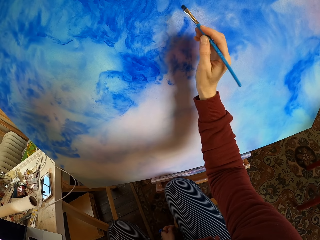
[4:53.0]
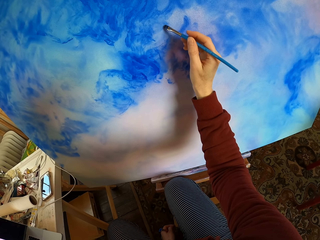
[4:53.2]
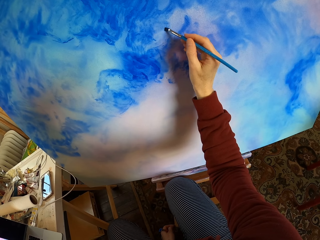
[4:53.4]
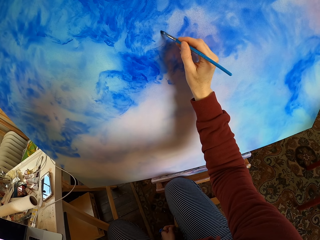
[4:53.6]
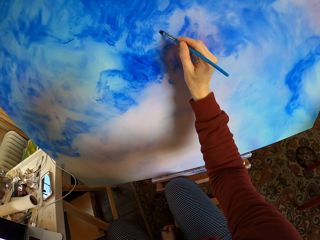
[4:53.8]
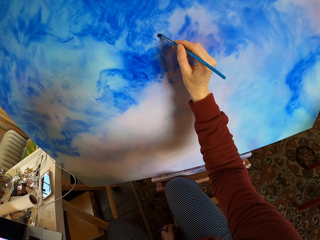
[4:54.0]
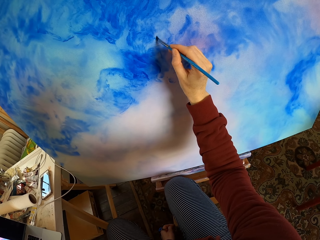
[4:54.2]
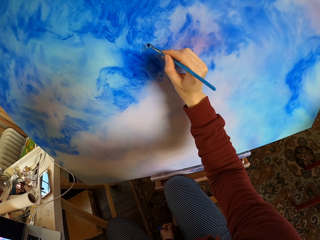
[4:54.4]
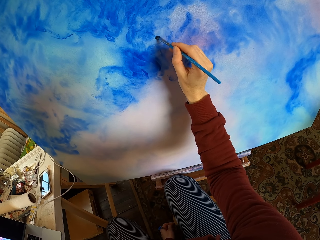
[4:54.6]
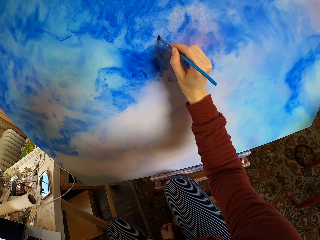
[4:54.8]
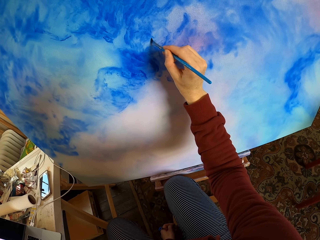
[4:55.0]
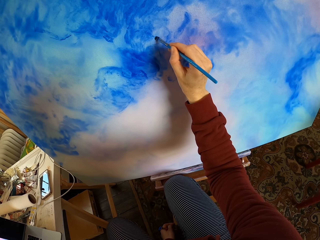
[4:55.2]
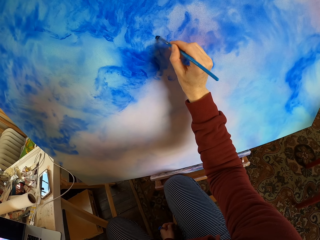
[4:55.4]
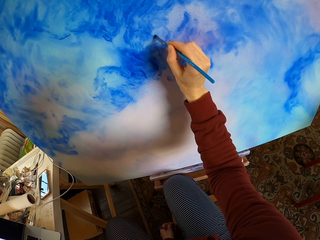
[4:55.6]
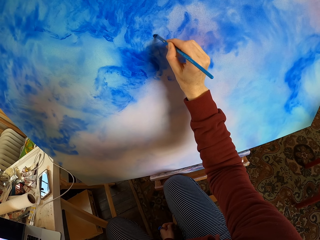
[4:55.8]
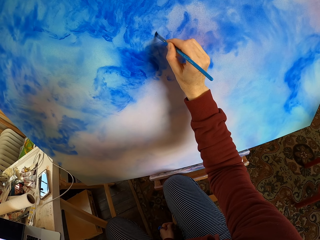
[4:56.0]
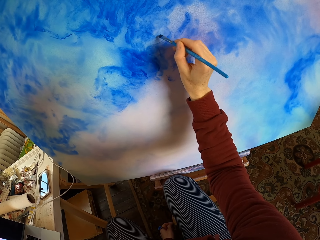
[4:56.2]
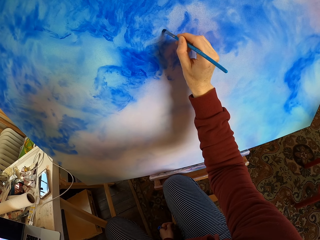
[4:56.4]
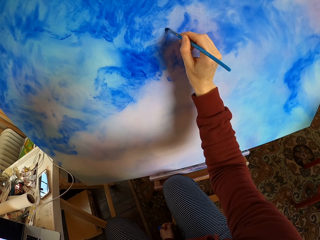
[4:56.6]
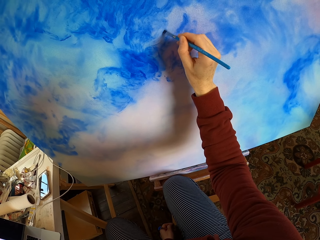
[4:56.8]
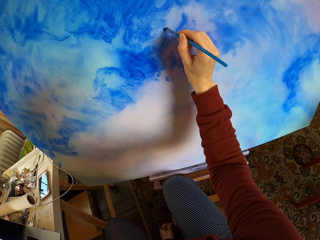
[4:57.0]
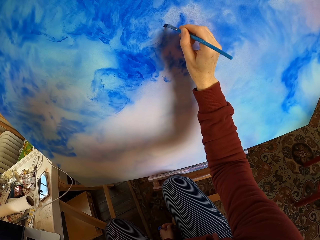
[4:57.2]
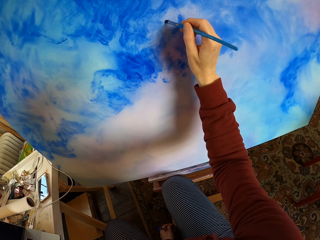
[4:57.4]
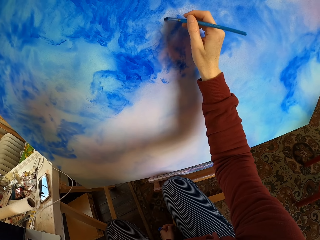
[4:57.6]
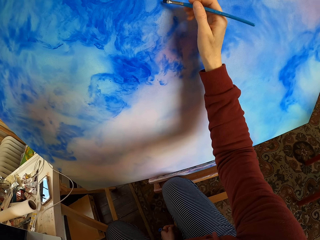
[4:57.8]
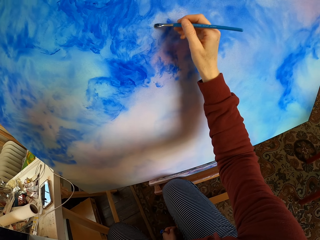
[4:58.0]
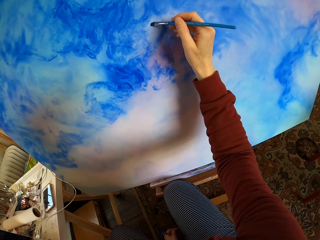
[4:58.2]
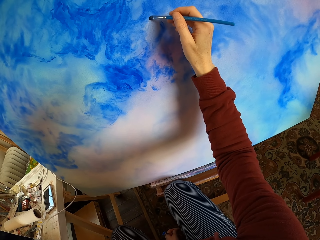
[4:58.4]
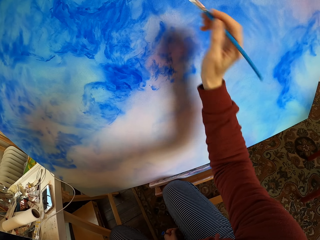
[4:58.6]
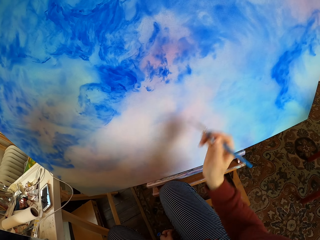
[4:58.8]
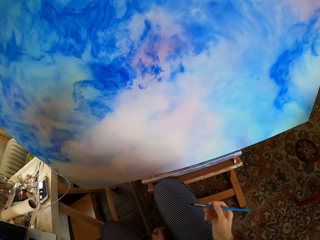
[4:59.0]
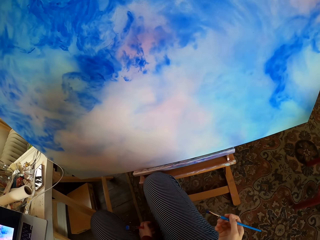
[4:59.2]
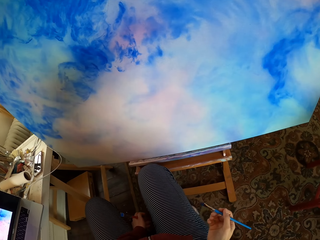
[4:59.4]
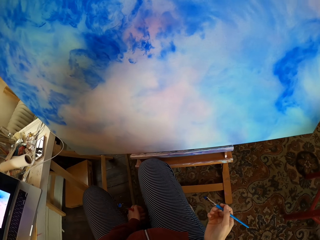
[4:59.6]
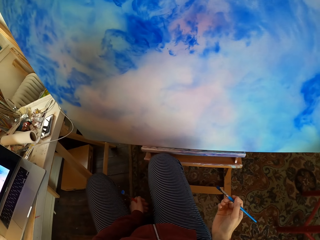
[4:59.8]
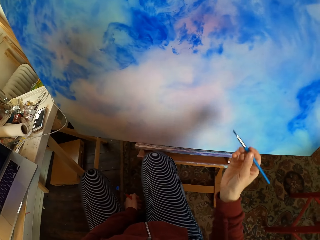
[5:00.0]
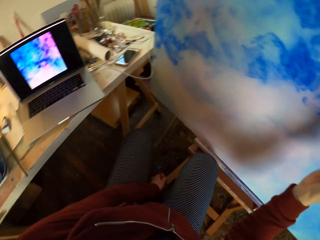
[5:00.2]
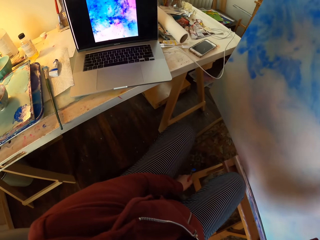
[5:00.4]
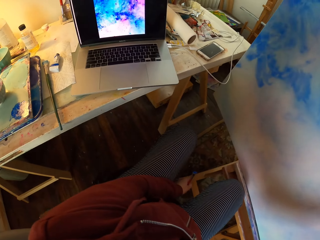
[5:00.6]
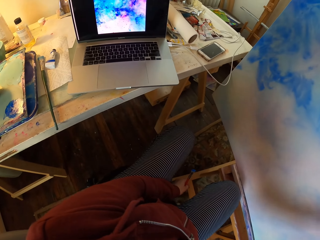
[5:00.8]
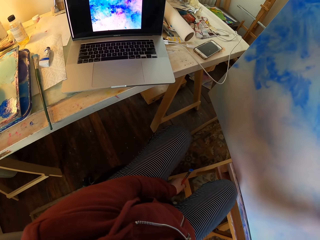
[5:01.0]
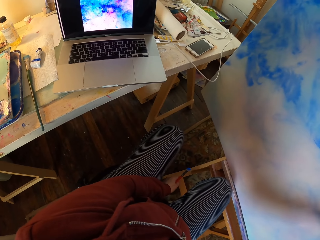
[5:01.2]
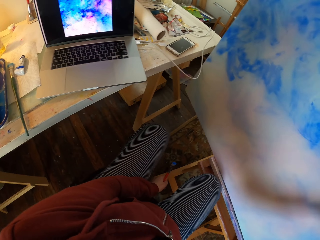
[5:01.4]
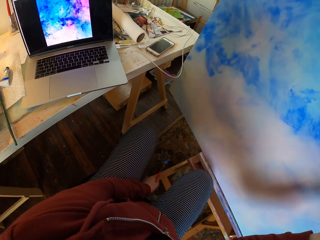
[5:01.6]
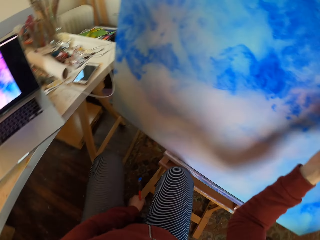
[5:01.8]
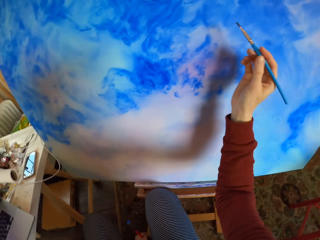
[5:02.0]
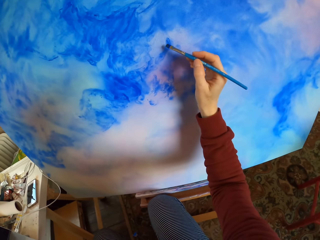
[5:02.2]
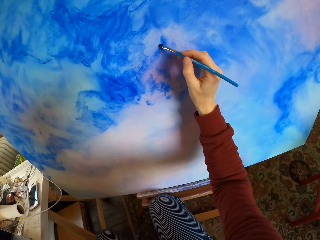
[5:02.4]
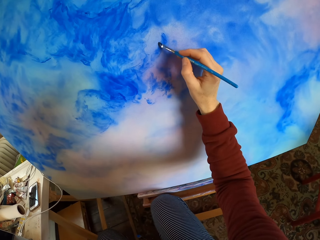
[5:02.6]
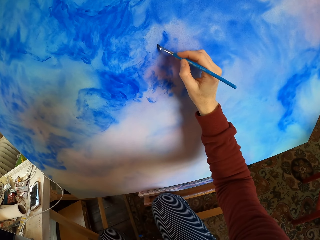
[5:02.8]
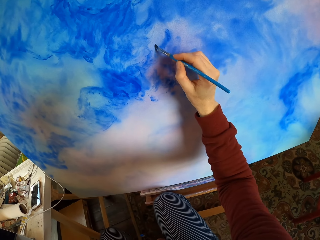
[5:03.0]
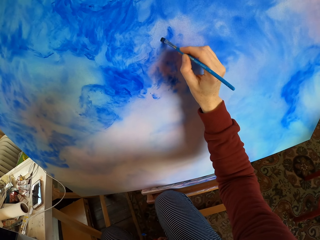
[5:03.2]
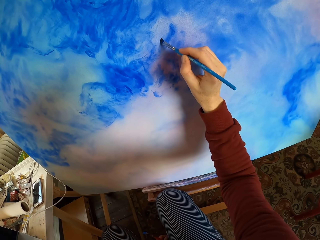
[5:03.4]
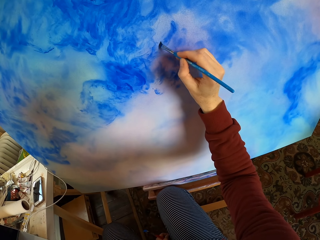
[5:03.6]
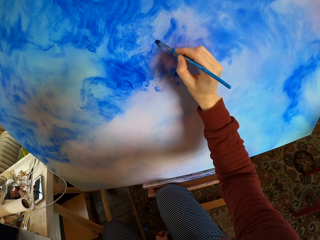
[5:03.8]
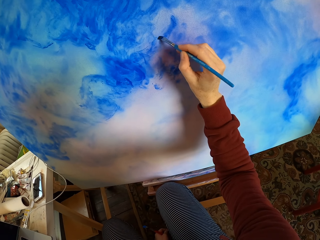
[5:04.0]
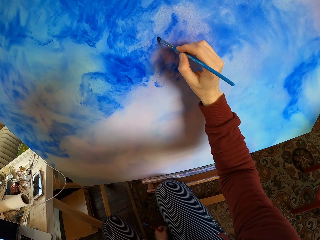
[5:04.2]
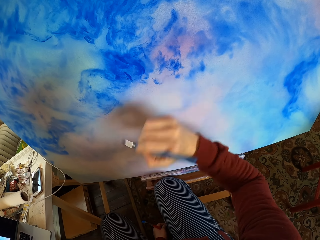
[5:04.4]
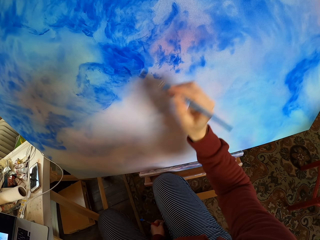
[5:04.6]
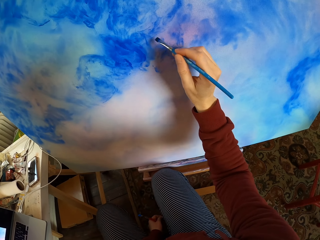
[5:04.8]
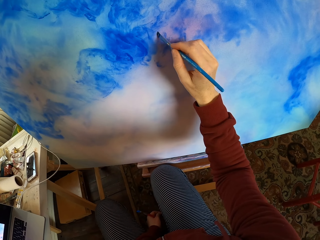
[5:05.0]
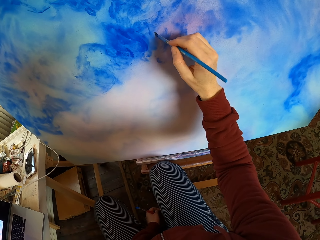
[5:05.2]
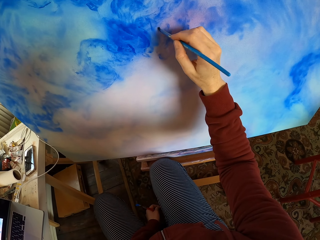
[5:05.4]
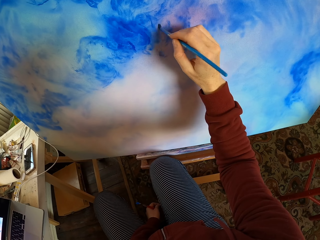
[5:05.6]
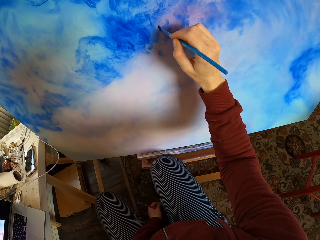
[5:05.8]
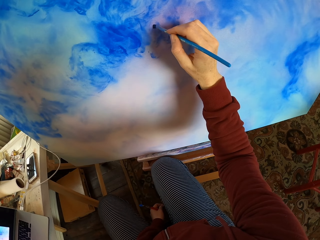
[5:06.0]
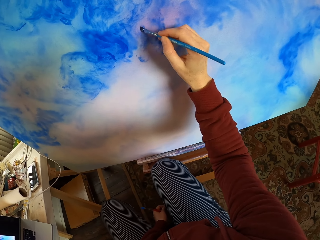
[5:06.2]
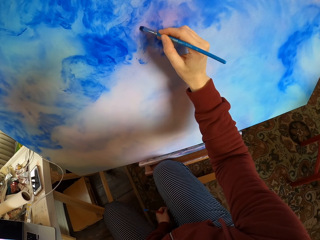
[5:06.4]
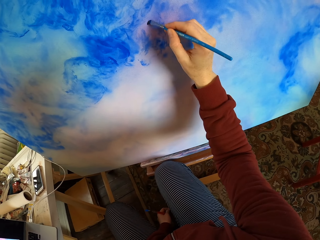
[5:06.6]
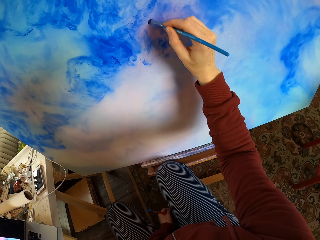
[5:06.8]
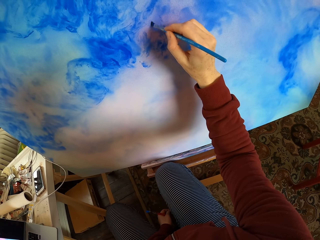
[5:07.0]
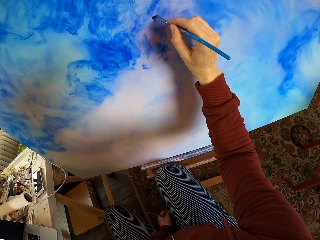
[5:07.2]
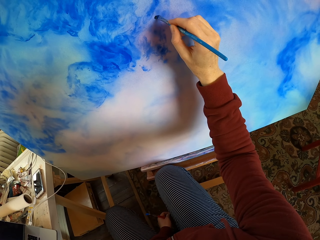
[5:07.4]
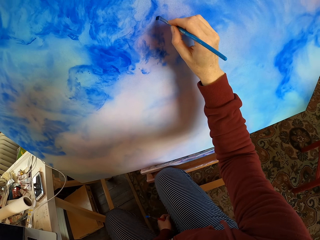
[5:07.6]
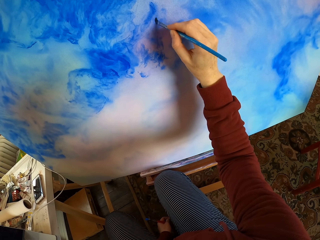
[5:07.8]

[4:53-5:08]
The camera wearer holds the paint brush. They look at the laptop. They paint the decoration. They move the hand and paint the decoration.

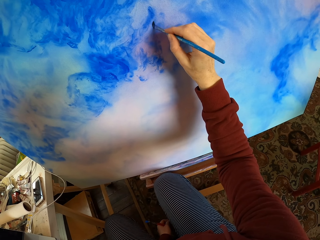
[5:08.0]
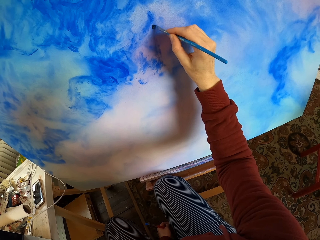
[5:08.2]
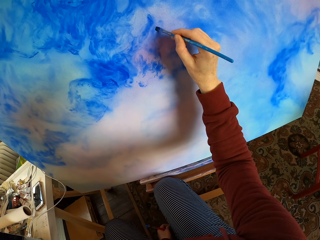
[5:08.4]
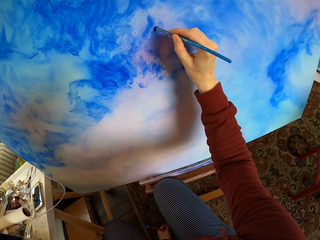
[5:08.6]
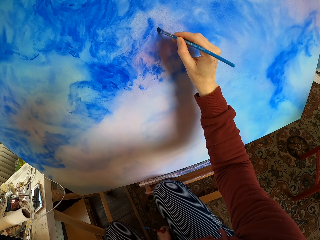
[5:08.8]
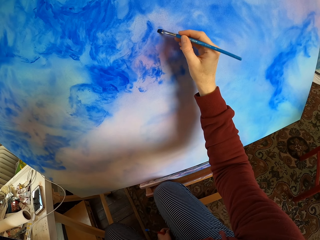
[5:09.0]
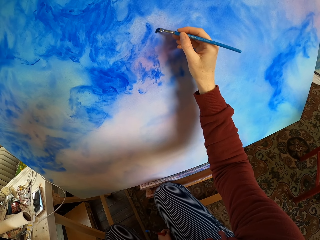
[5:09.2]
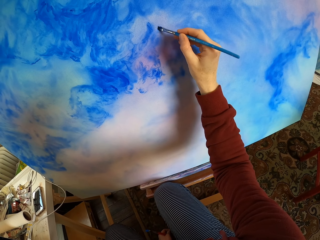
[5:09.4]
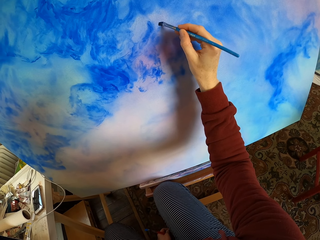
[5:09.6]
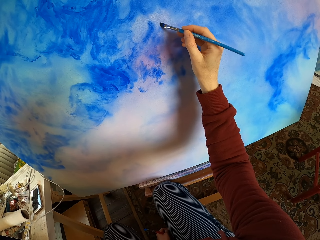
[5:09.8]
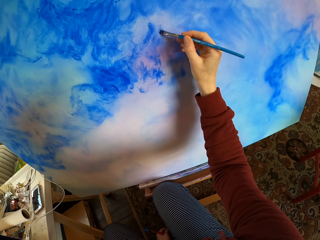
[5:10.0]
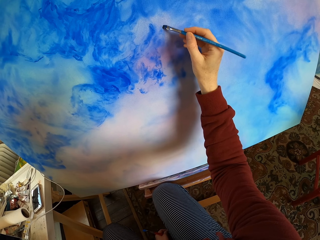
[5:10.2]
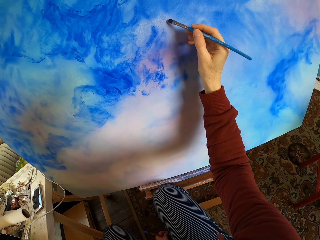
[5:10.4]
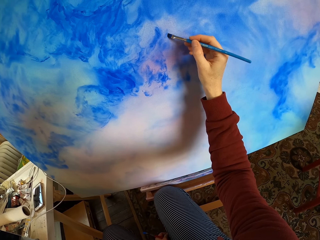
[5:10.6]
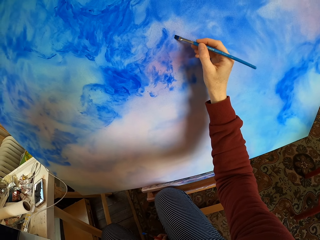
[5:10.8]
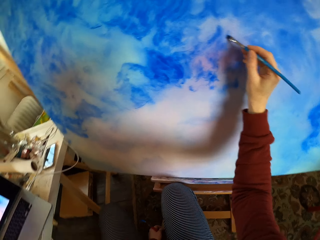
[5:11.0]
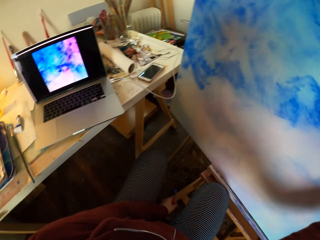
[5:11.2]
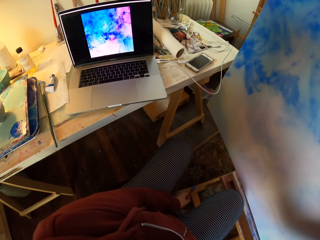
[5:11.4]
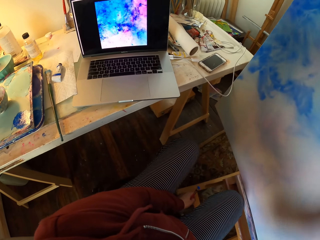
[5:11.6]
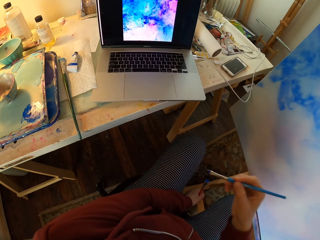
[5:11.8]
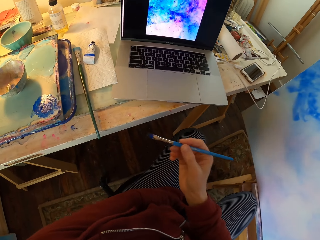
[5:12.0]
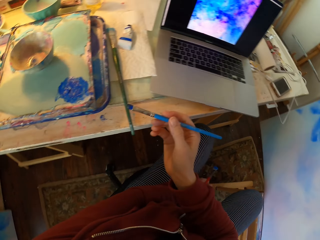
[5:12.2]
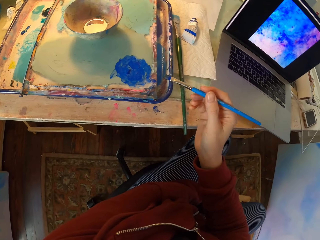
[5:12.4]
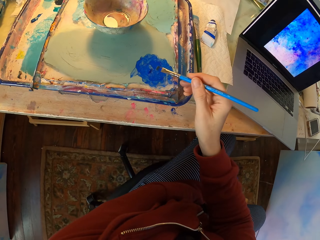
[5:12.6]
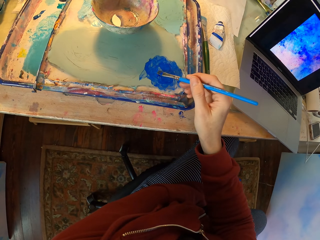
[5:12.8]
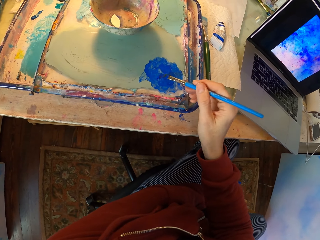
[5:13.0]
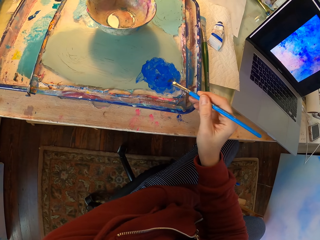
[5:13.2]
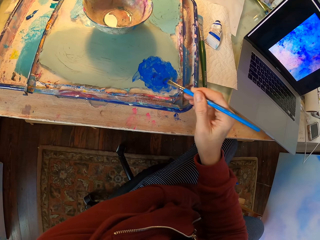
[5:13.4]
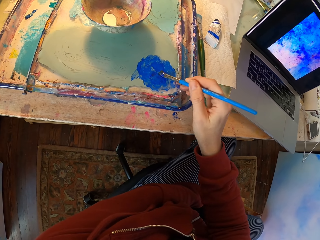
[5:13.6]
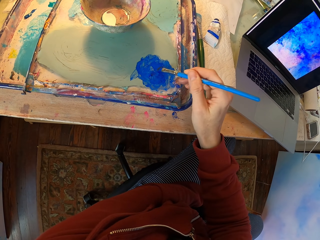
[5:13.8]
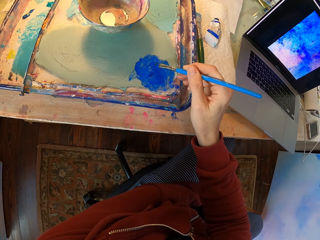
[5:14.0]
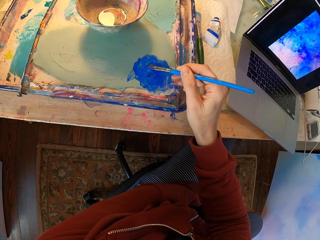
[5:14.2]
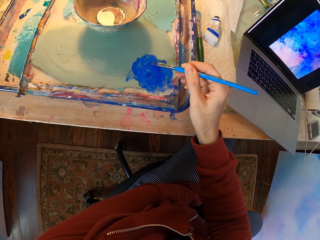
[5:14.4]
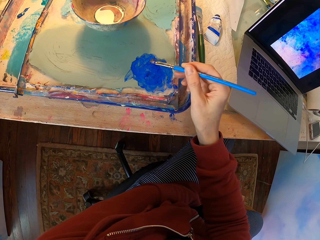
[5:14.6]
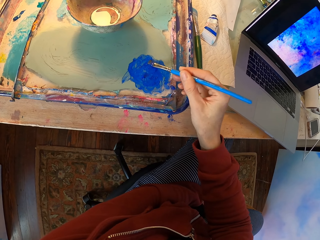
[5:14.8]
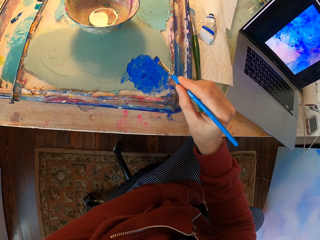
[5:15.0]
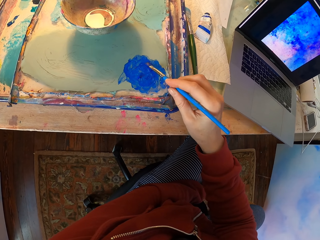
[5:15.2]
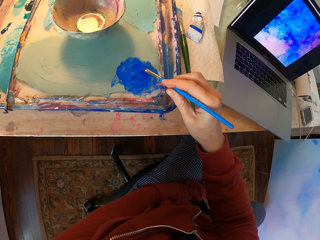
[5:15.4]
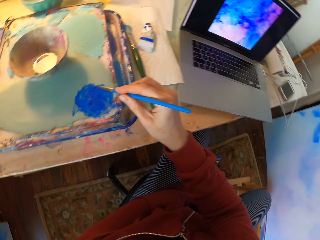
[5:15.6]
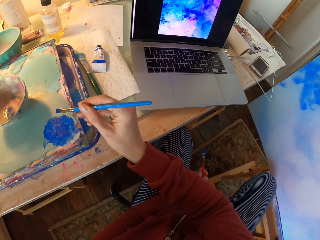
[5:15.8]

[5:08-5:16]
The camera wearer looks at the laptop. They apply the paint on the brush. They dip the brush into the paint can.
